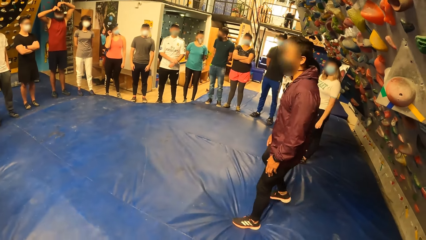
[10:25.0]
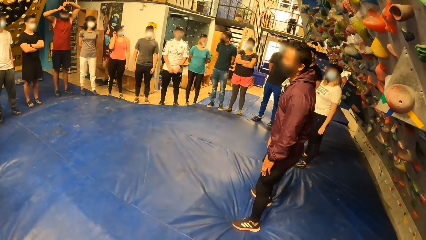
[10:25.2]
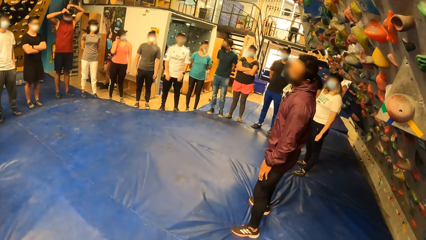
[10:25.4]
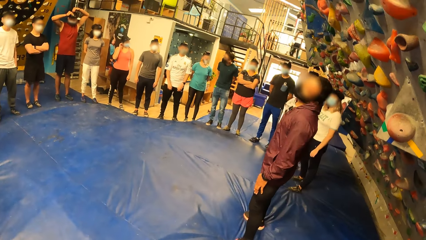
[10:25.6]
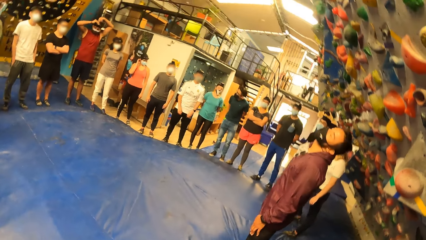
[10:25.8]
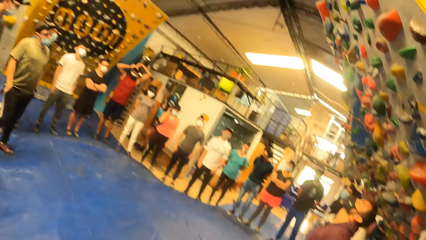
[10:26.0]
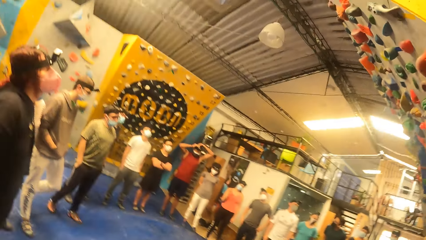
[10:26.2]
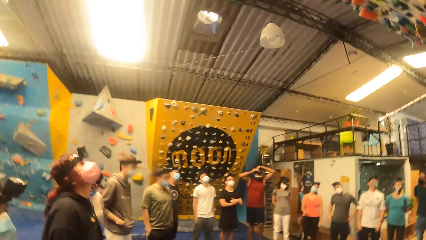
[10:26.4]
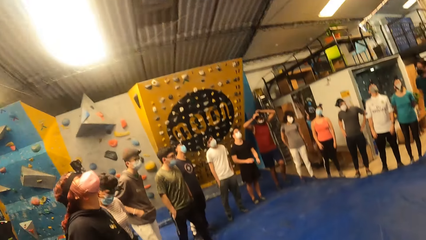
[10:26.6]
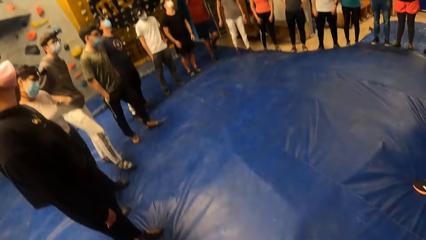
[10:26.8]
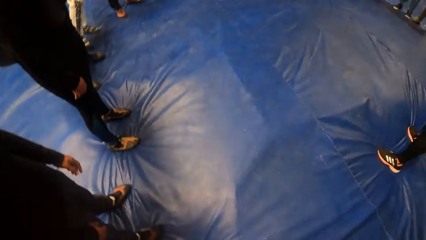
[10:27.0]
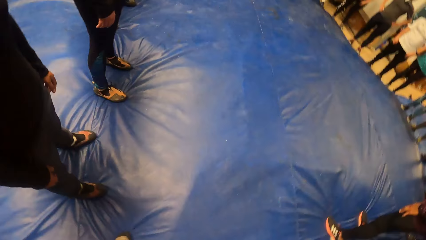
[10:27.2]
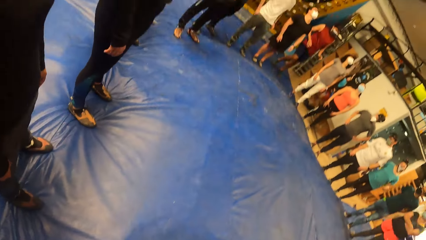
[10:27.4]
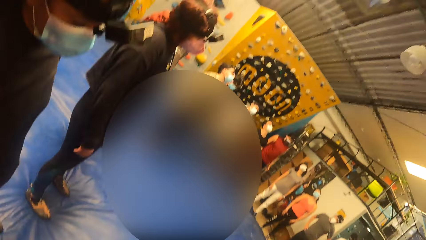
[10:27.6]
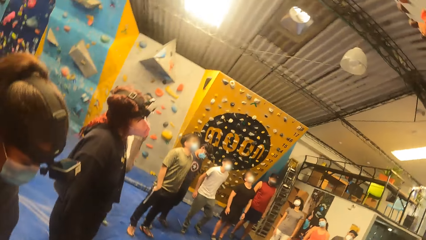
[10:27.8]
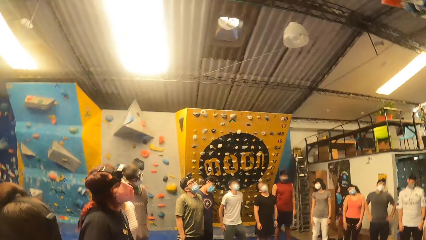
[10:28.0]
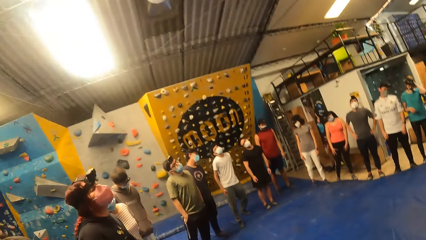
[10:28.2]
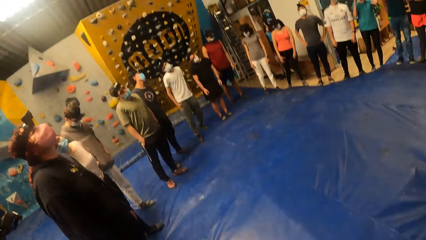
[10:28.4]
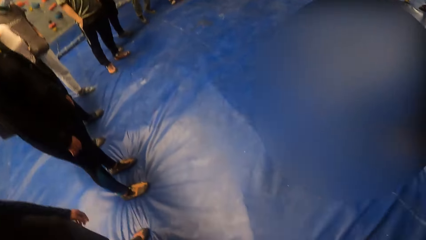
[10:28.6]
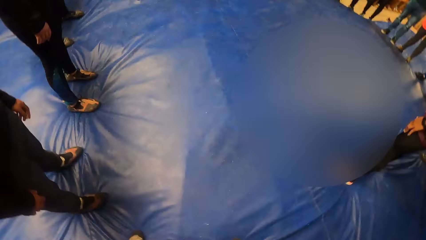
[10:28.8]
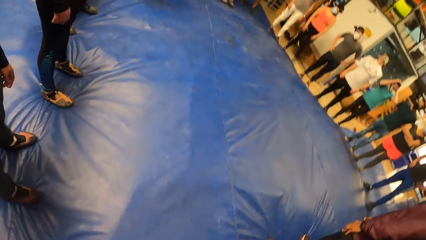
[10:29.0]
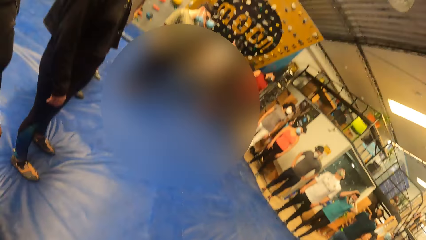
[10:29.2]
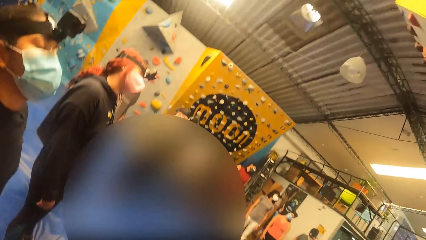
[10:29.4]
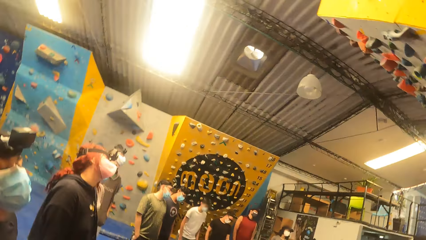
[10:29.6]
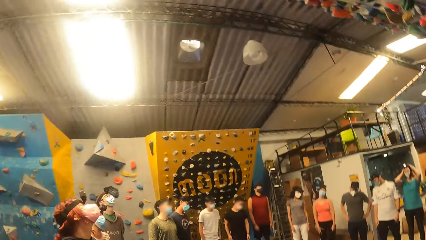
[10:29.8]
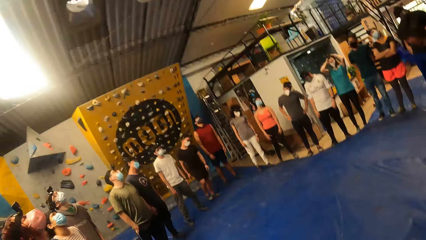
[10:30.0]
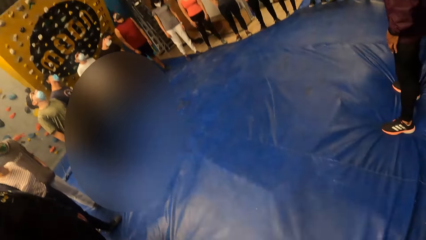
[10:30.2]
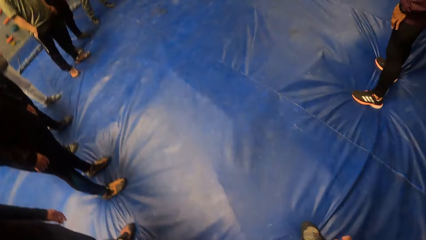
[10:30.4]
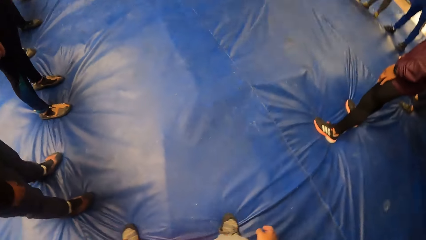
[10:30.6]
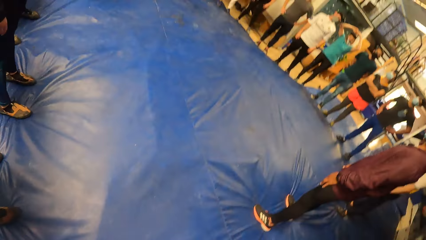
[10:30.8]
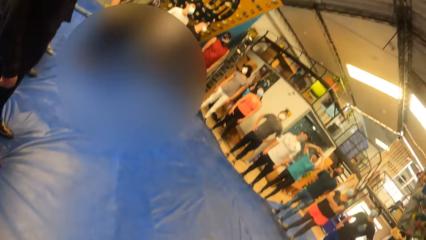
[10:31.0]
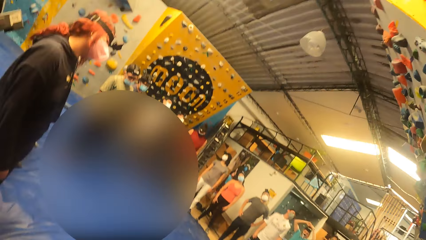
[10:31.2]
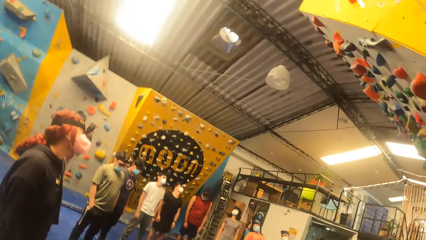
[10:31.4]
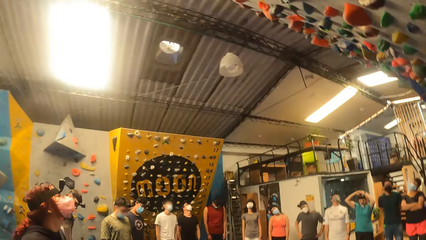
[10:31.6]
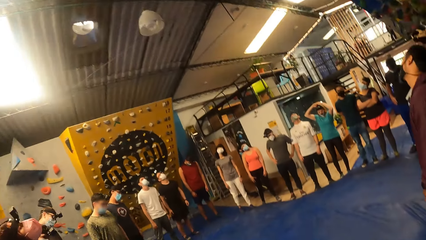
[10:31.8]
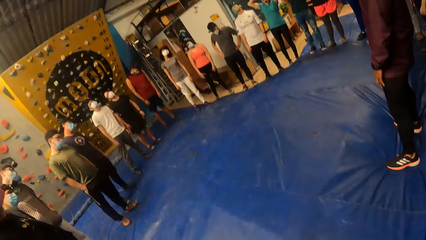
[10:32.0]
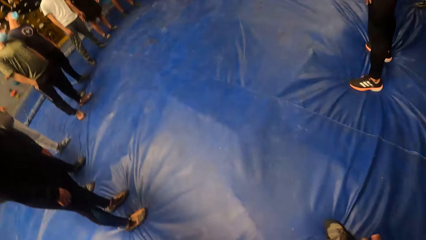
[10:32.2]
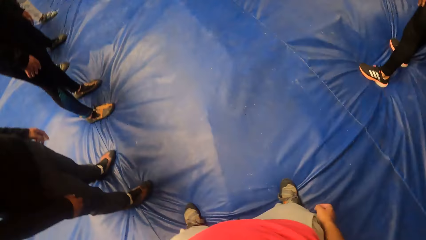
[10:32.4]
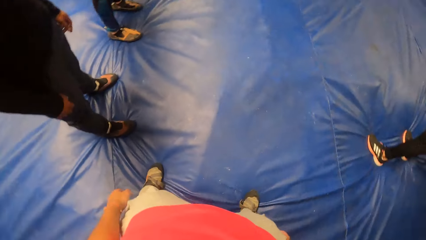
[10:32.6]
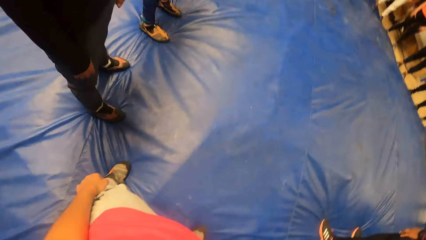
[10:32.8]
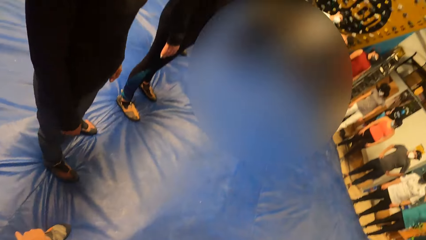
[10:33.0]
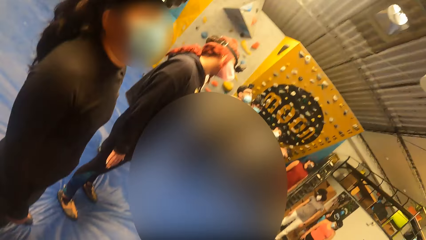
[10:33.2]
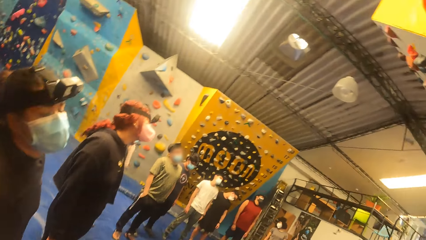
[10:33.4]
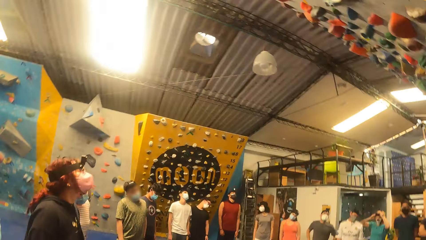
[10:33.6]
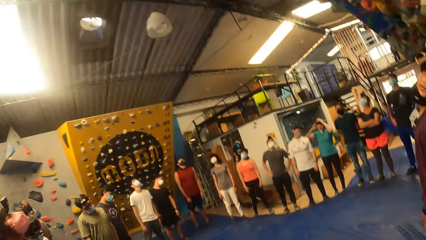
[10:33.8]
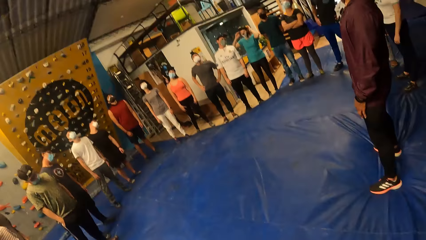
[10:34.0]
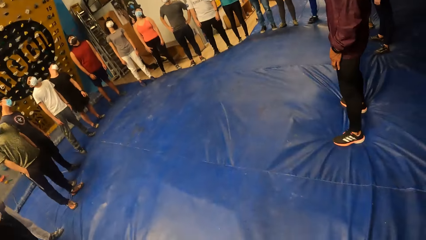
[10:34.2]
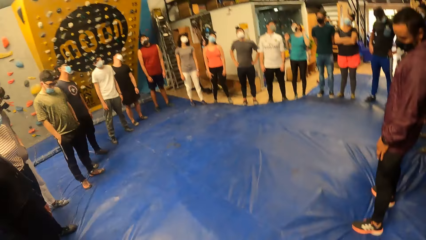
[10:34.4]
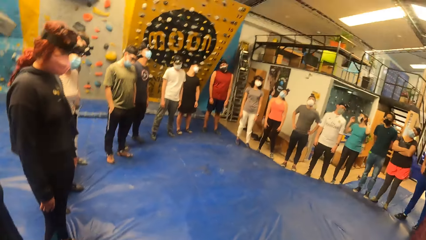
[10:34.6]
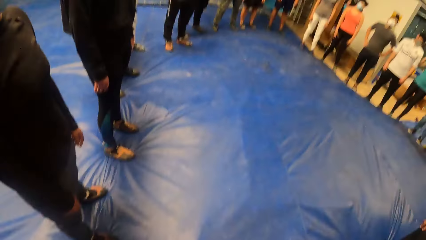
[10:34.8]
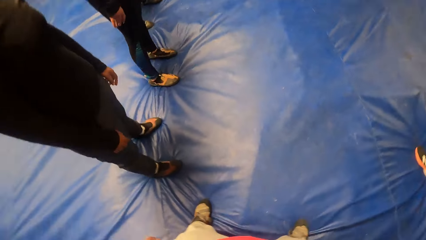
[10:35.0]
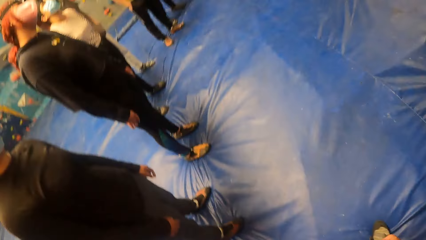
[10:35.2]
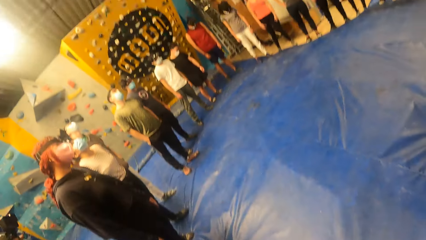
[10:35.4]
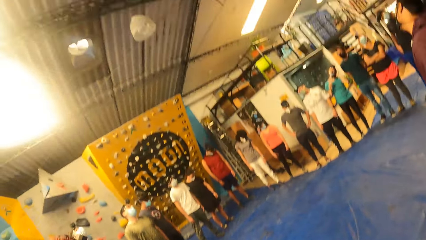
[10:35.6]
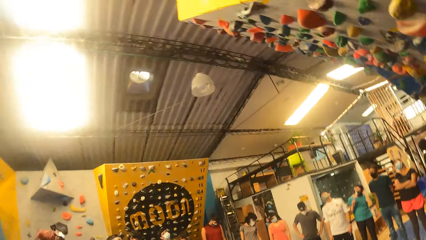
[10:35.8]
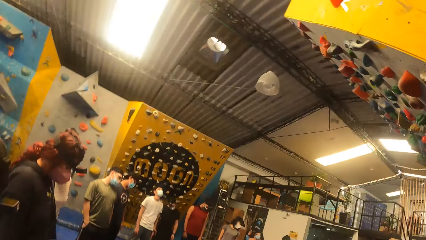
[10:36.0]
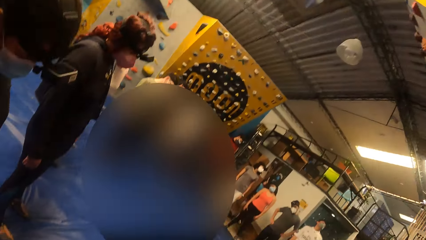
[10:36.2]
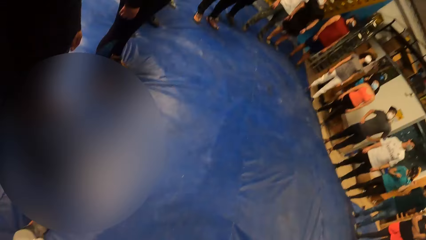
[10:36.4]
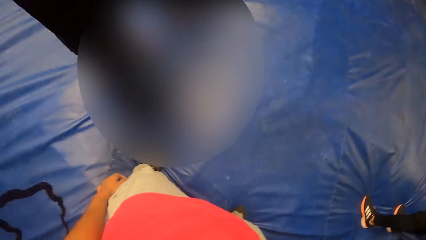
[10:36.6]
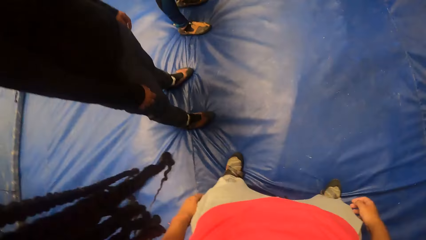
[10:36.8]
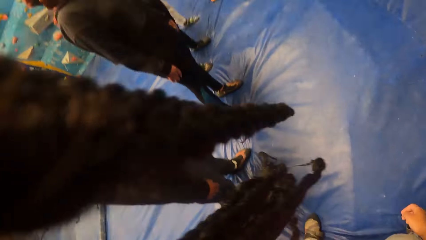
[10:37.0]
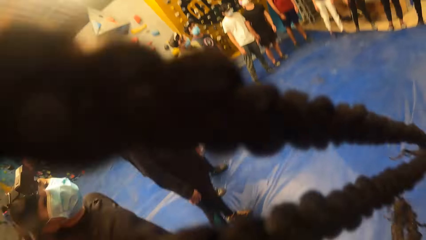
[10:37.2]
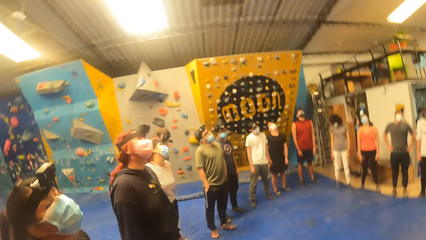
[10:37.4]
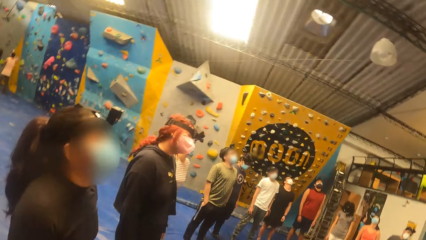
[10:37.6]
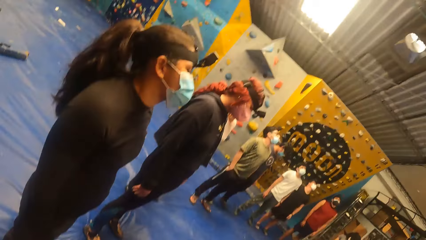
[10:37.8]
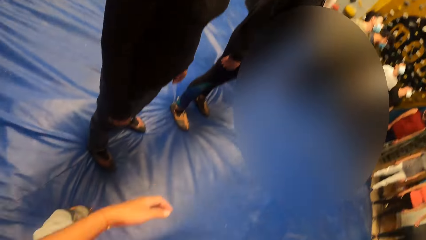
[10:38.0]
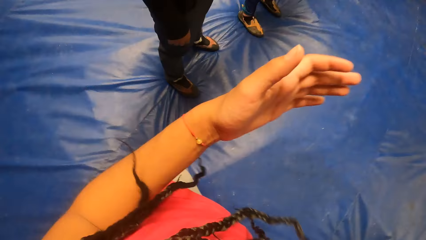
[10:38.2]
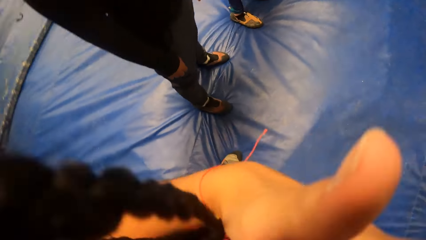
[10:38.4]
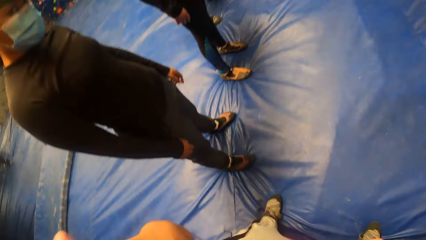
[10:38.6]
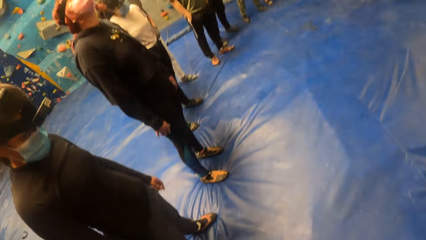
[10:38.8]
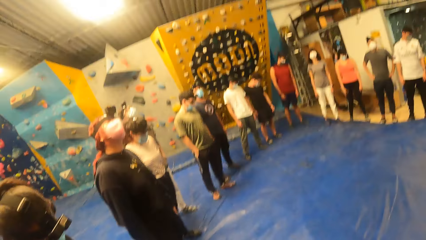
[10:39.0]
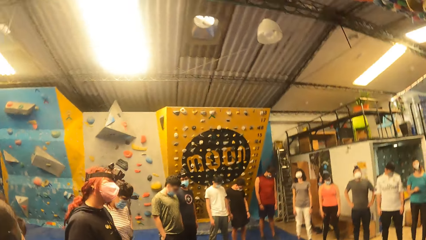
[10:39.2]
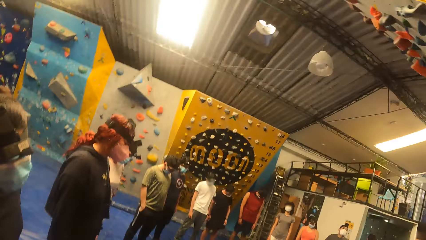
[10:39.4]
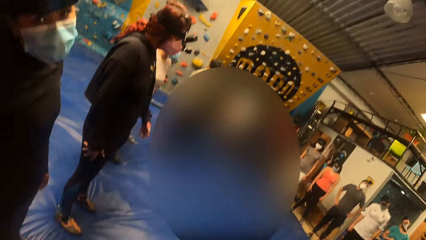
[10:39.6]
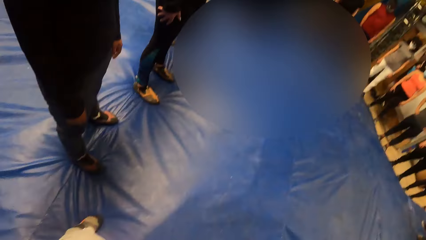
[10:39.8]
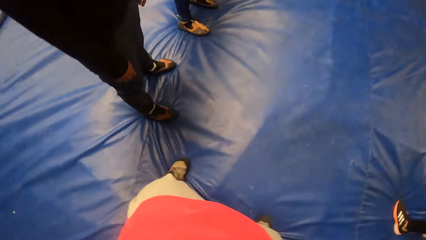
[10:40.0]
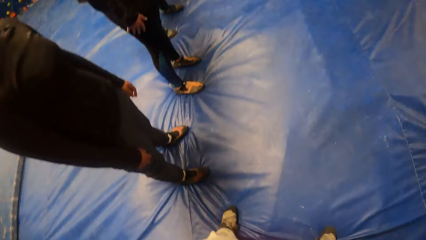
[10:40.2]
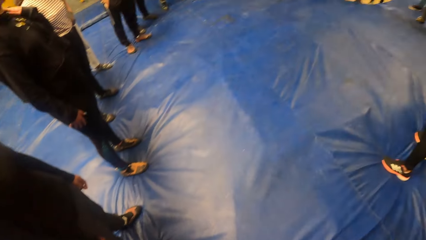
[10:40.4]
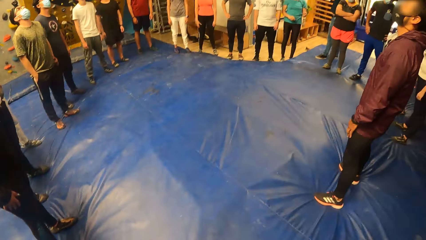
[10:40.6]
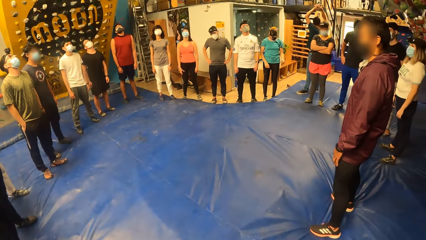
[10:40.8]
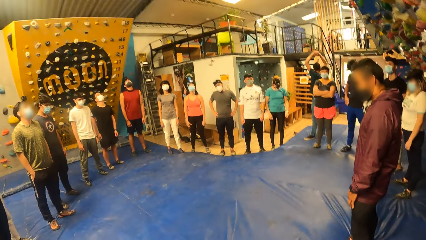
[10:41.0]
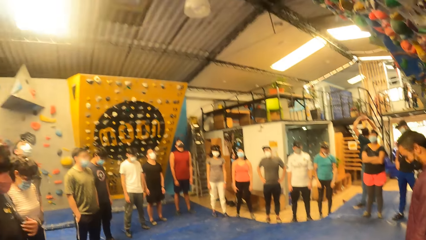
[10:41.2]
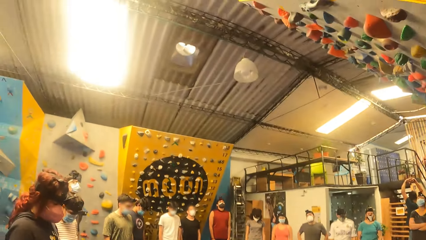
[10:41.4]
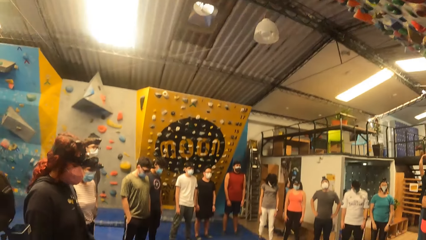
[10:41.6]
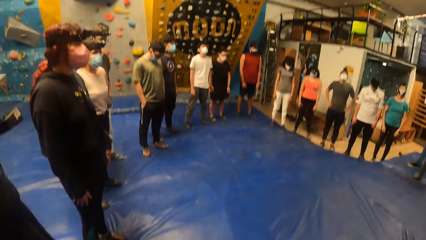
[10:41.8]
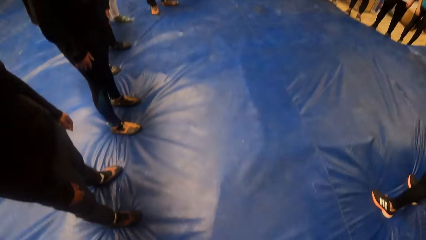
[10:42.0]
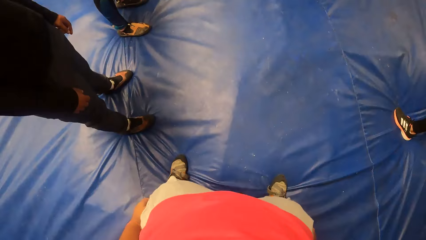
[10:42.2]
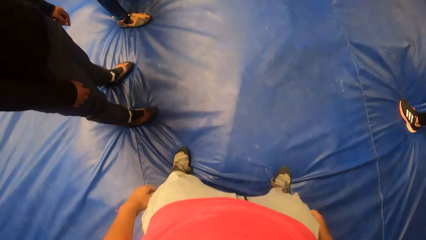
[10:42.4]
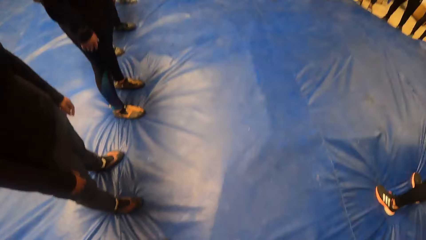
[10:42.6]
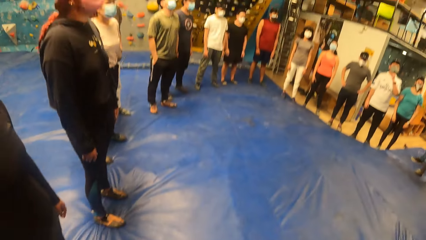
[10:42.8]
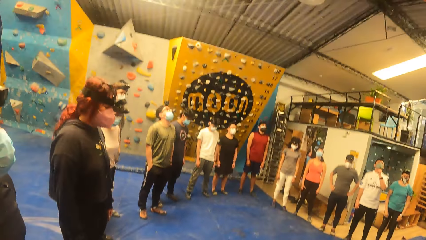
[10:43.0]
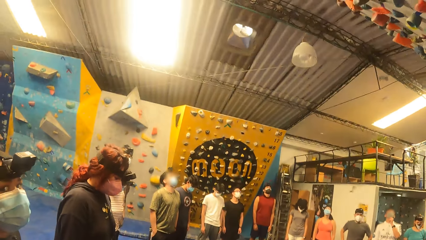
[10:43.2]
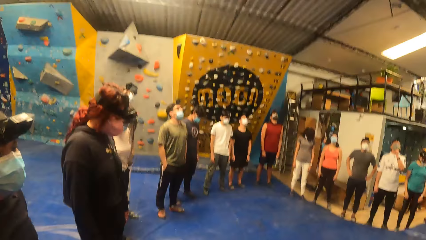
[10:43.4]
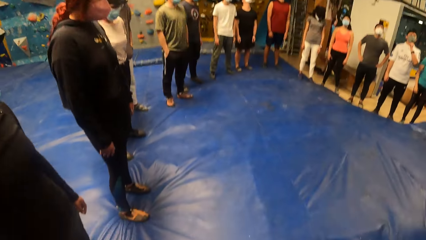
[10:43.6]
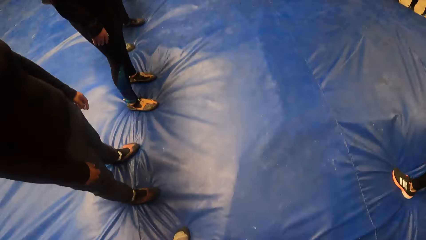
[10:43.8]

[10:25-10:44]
The camera wearer swings their head. They perform some exercises with a group of people. They raise a hand. They swing their head.
